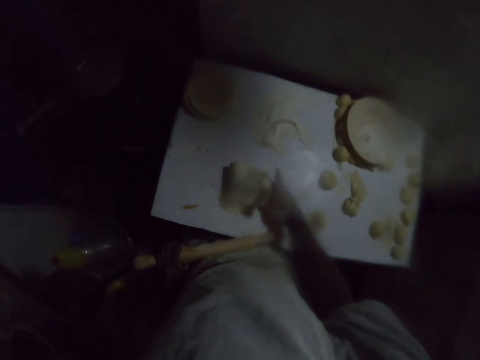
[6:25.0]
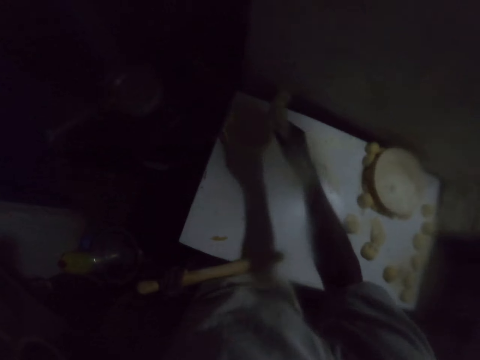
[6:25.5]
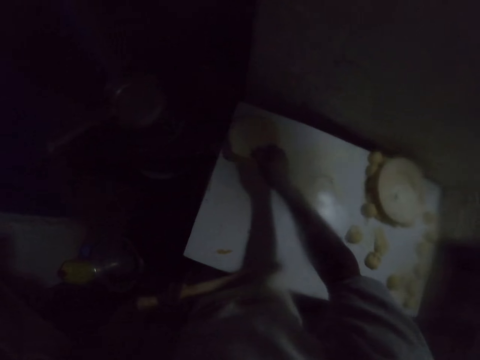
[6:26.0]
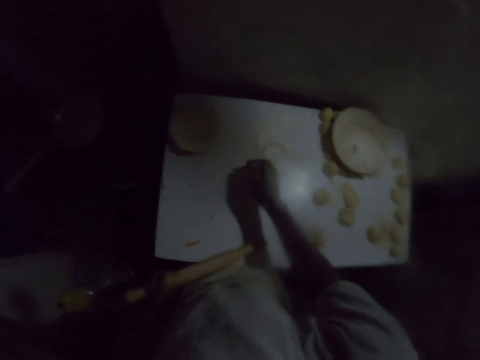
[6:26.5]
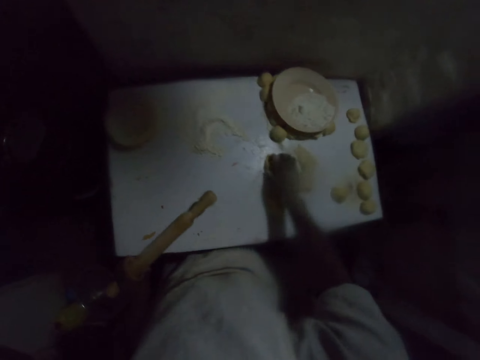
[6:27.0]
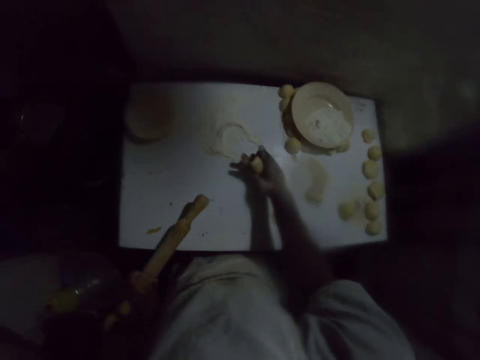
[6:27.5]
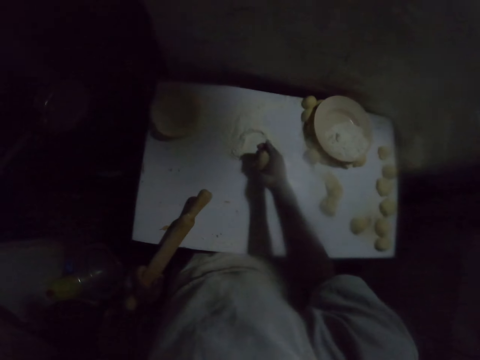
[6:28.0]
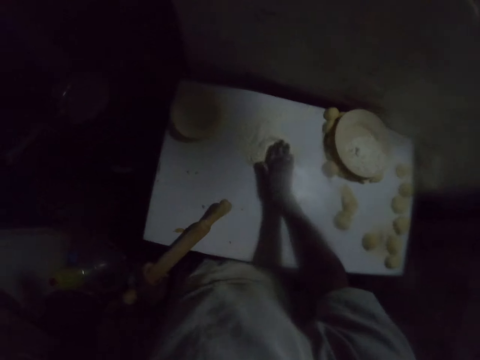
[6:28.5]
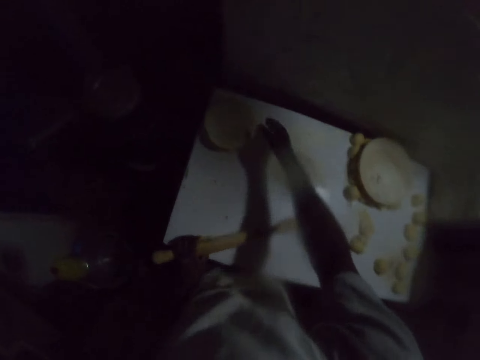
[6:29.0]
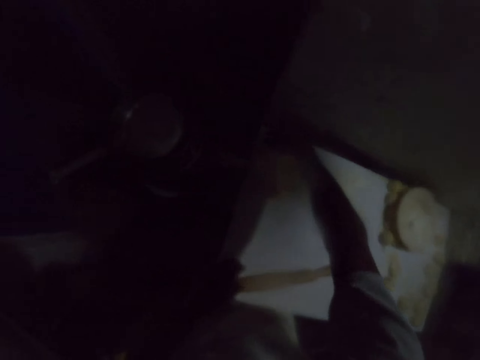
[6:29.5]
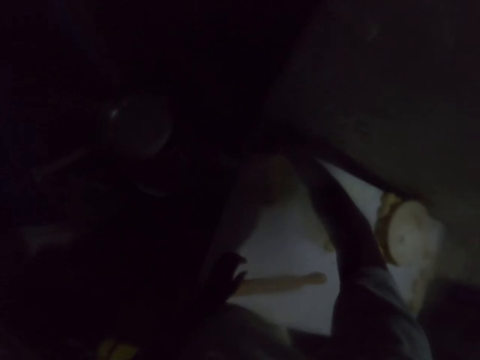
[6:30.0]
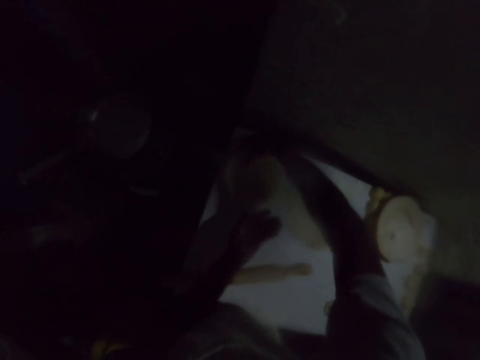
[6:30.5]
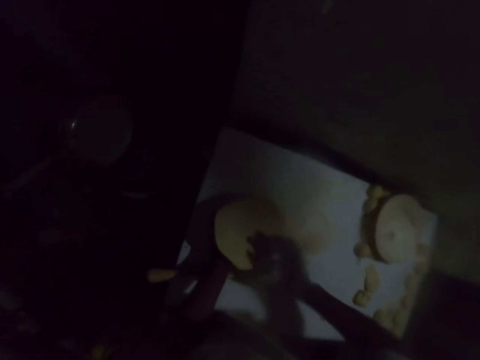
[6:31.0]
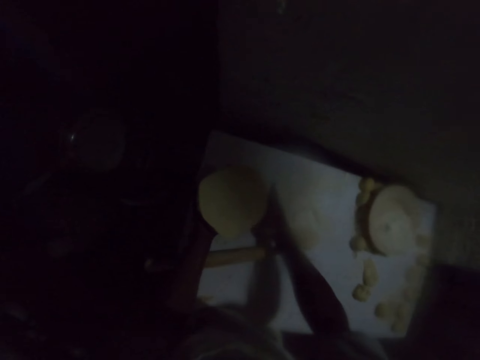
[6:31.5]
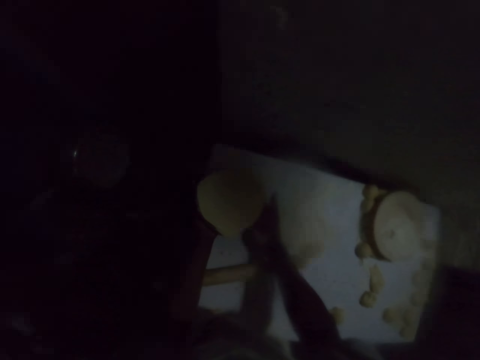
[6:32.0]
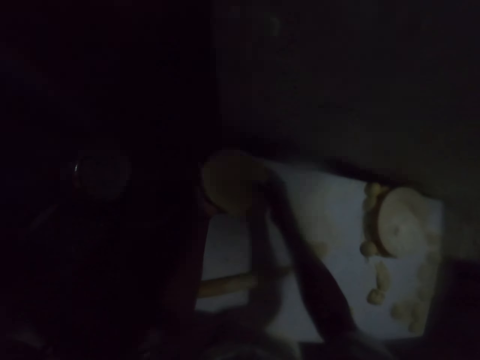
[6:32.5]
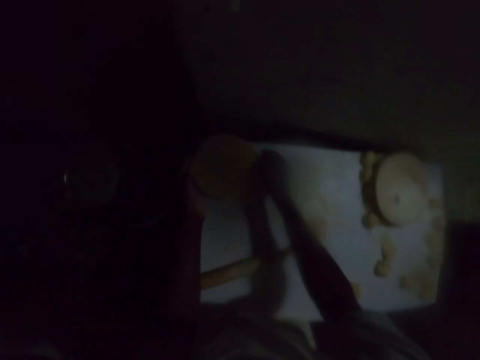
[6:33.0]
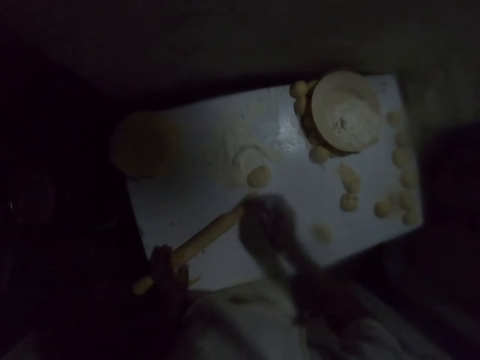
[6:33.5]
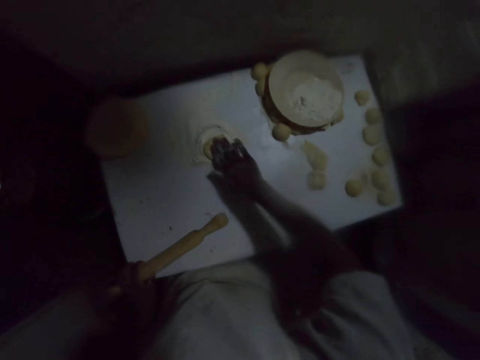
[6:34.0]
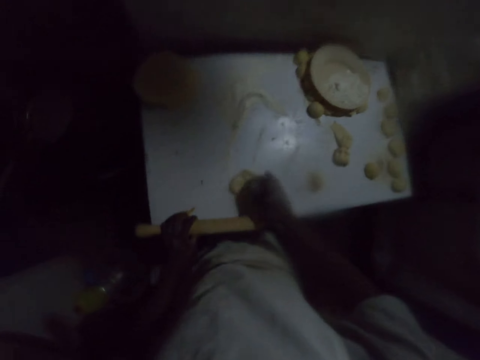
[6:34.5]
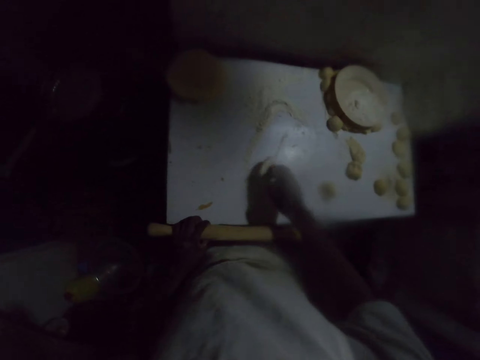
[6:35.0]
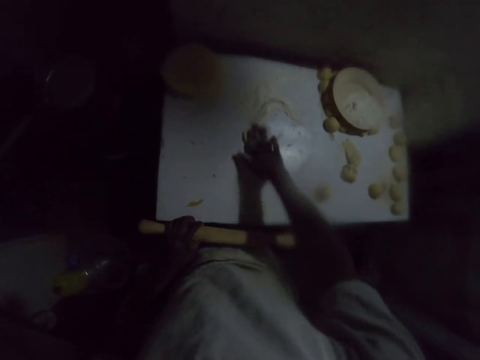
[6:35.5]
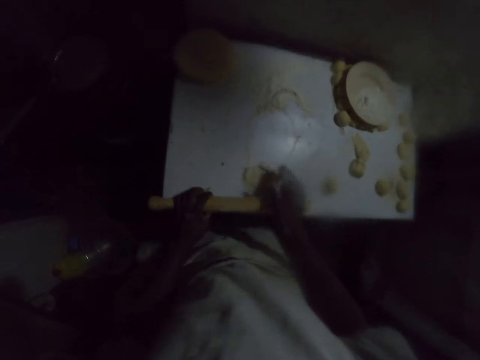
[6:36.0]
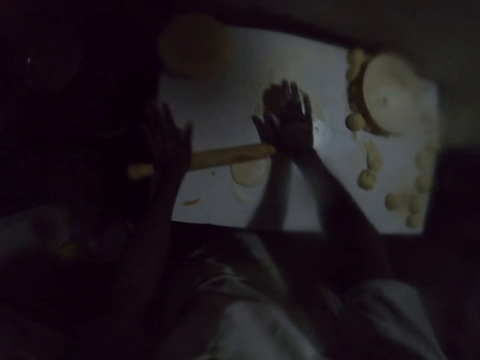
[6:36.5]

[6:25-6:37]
The camera wearer holds the rolling pin with the left hand. They lift the dough with the right hand. They place the dough on top of other doughs. They pick a dough from the table, squeeze the dough, and place the dough on the table on a flour. They pick the dough, hold the dough, and place the dough on the table. They hold the rolling pin with the left hand, move the dough on the table with the right hand, turn the dough, and move the dough on the table with the right hand. They put the dough on the flour. They roll the dough with the rolling pin.

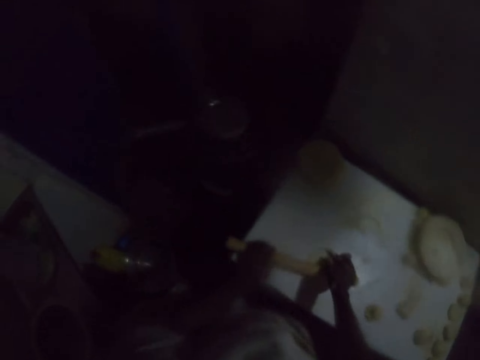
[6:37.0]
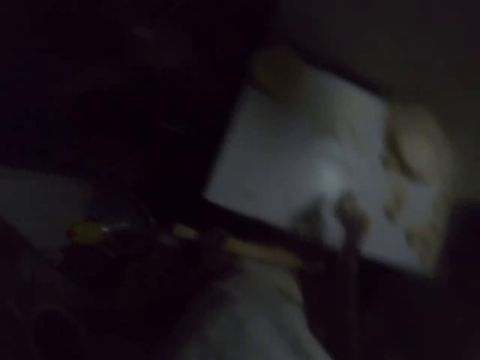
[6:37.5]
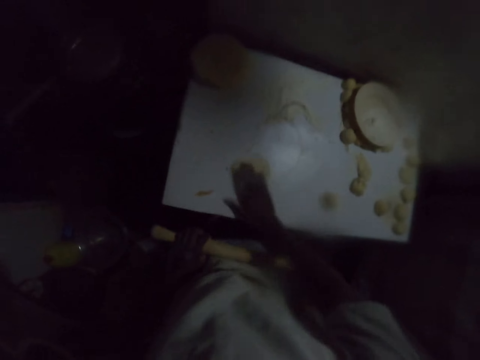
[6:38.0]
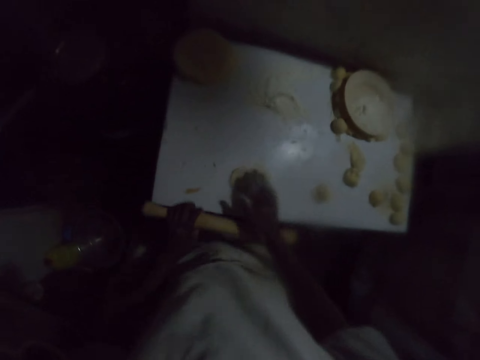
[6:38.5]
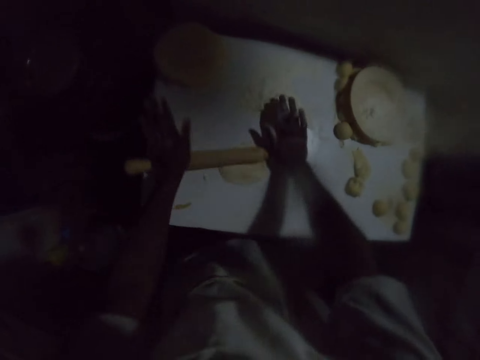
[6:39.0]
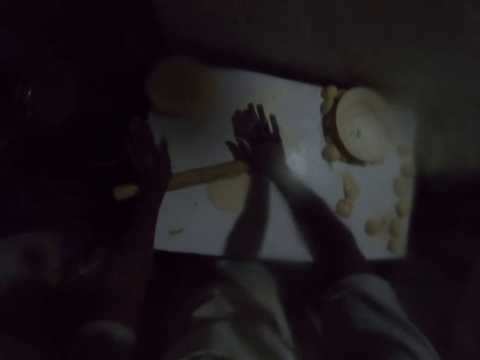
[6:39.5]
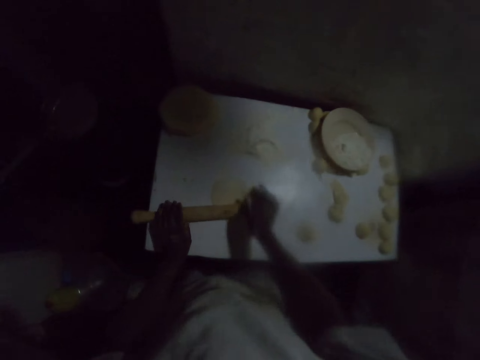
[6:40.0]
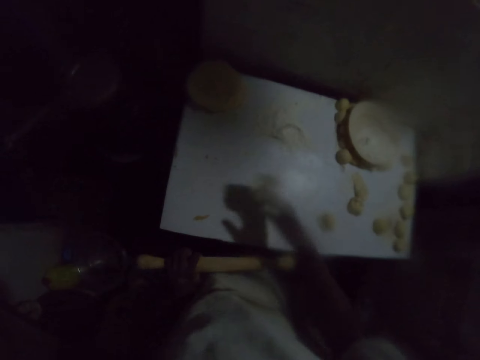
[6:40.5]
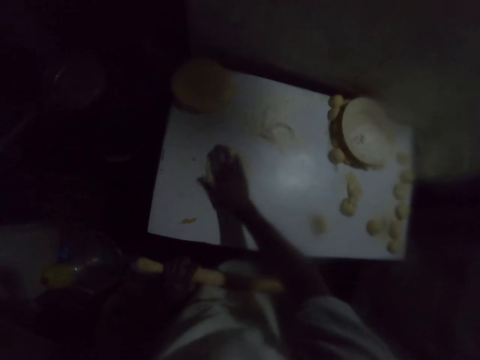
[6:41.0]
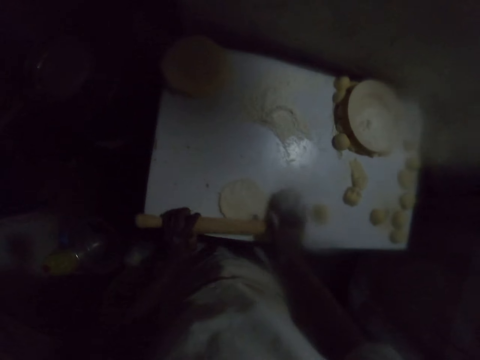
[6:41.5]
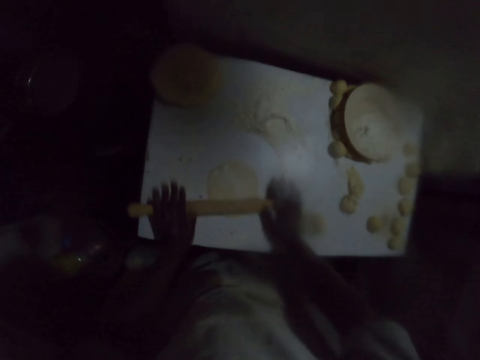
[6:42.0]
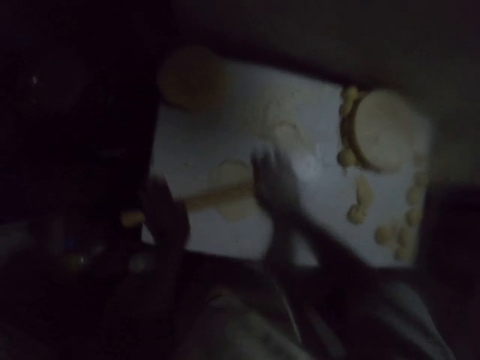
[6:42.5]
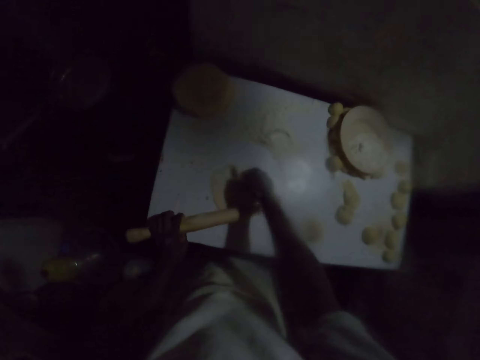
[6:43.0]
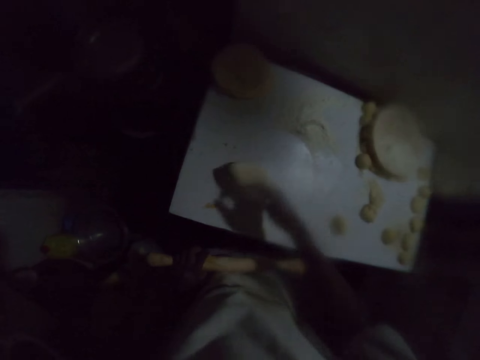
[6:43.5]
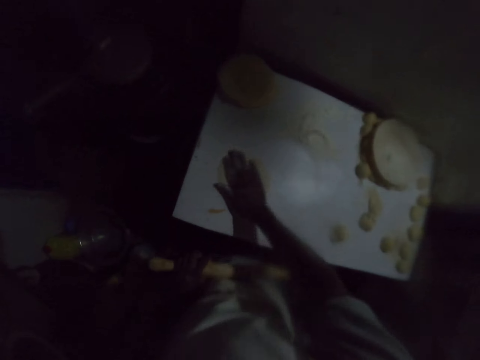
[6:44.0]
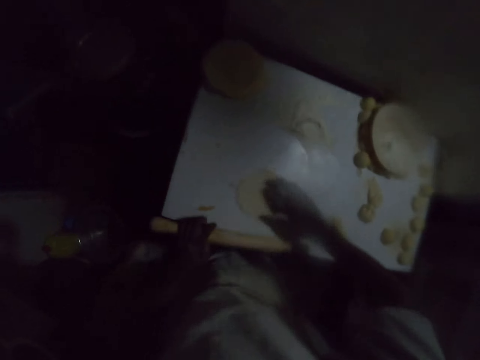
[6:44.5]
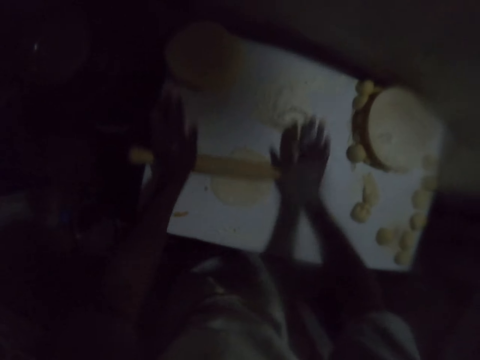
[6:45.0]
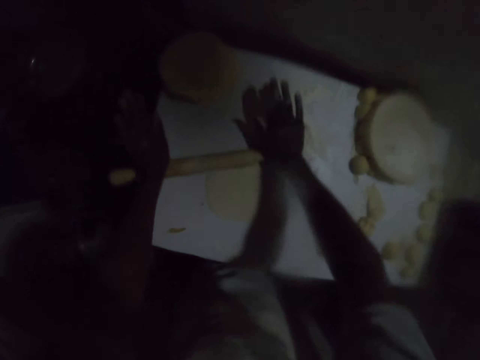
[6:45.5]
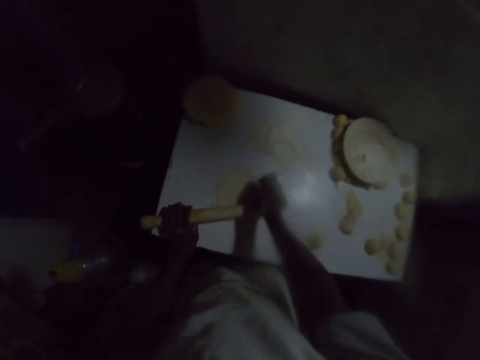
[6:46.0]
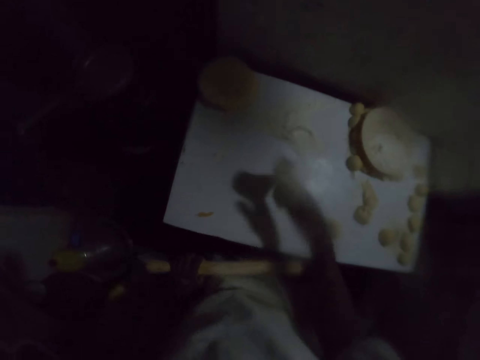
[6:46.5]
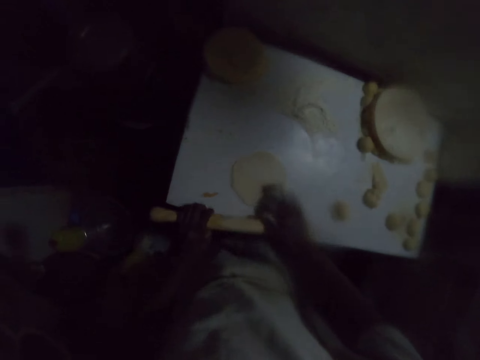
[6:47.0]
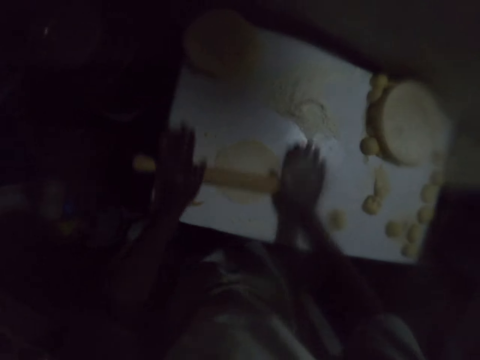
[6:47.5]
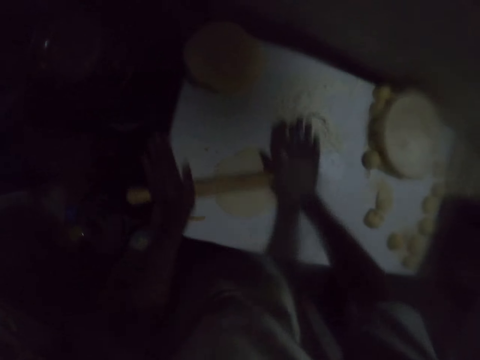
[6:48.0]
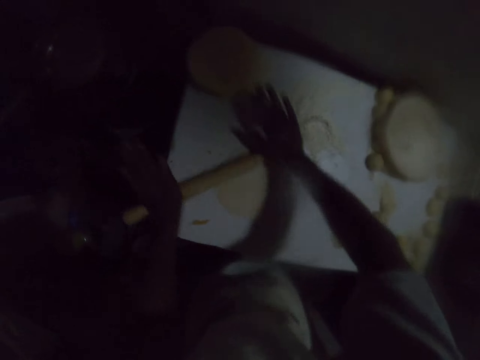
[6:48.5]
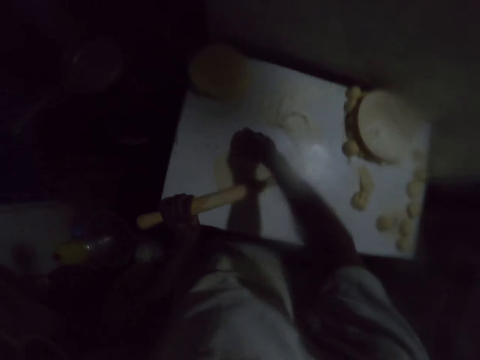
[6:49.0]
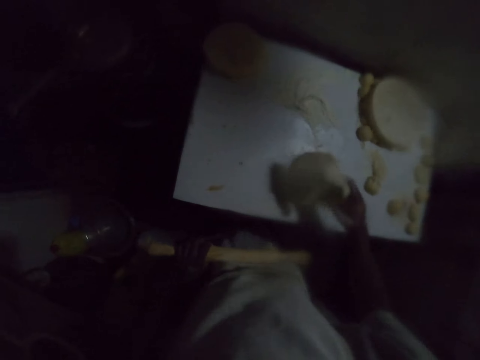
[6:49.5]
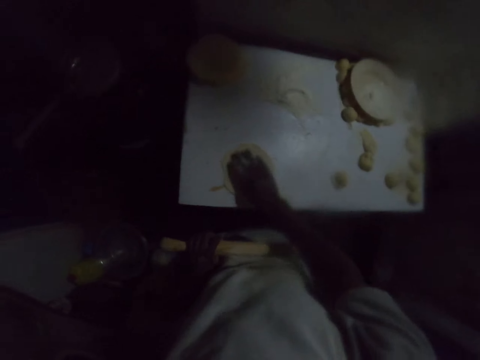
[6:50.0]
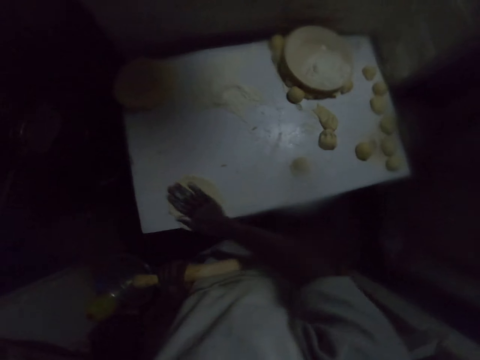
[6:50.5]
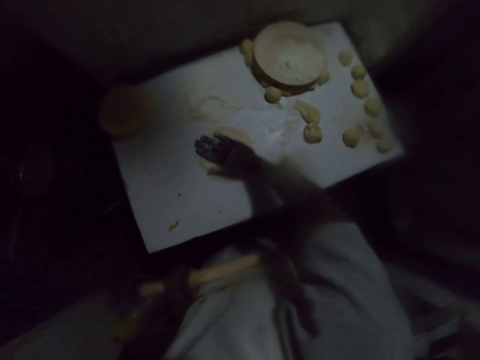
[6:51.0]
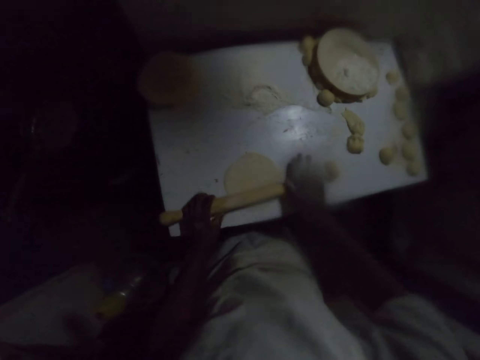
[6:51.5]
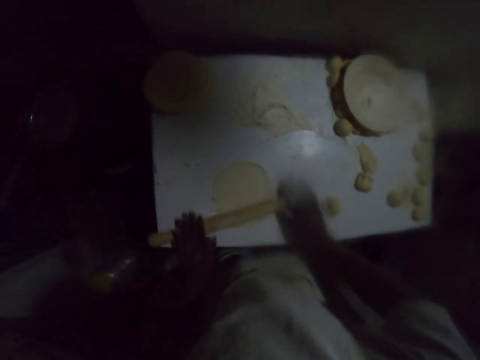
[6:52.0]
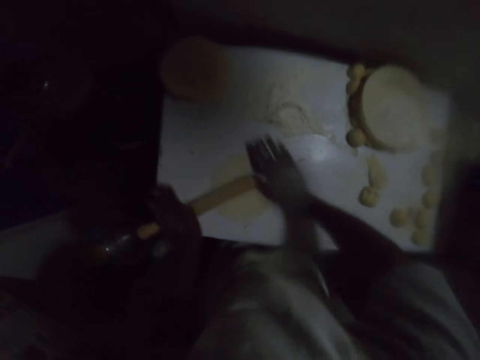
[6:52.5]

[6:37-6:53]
The camera wearer holds the rolling pin with the left hand. They turn the dough, move the dough on the table with the right hand, and roll the dough with the rolling pin. They hold the rolling pin with the left hand, turn the dough, move the dough on the table with the right hand, and roll the dough with the rolling pin. They hold the rolling pin with the left hand, turn the dough, move the dough on the table with the right hand, and put the dough on a flour. They roll the dough with the rolling pin. They hold the rolling pin with the left hand, turn the dough, and roll the dough with the rolling pin. They hold the rolling pin with the left hand, turn the dough, move the dough on the table with the right hand, and put the dough on the flour. They roll the dough with the rolling pin.
